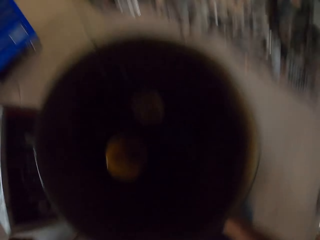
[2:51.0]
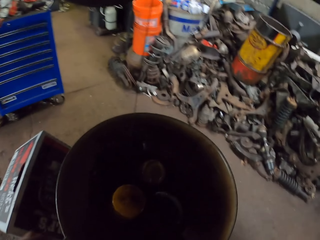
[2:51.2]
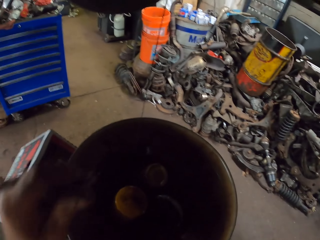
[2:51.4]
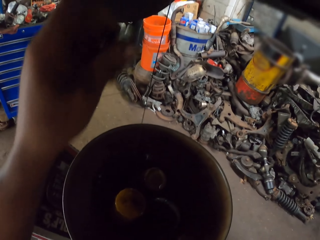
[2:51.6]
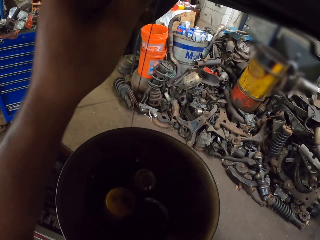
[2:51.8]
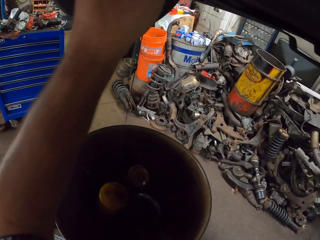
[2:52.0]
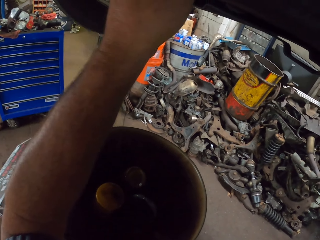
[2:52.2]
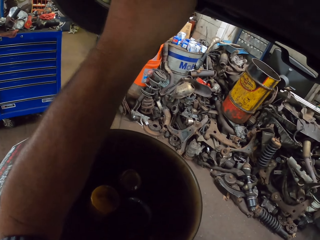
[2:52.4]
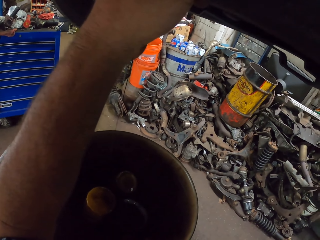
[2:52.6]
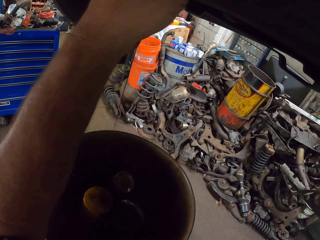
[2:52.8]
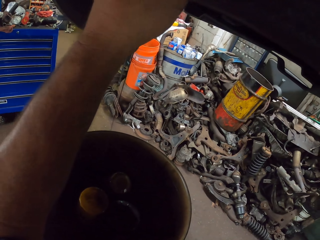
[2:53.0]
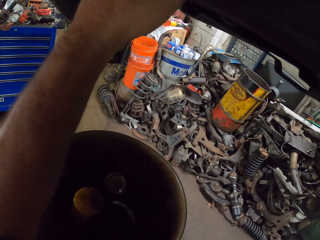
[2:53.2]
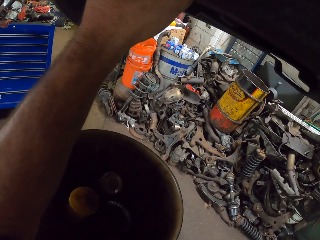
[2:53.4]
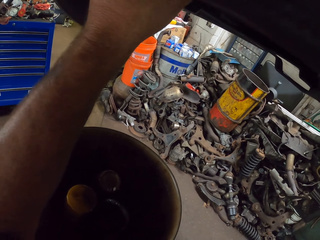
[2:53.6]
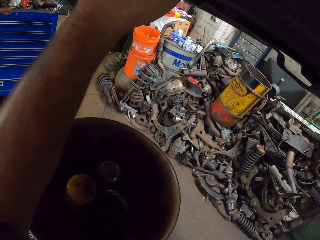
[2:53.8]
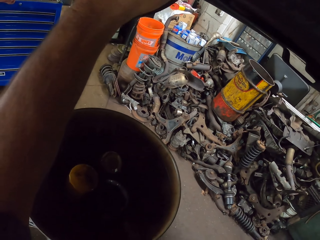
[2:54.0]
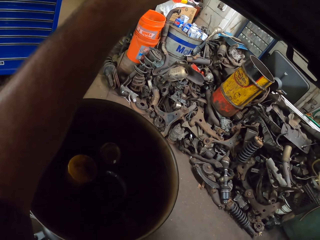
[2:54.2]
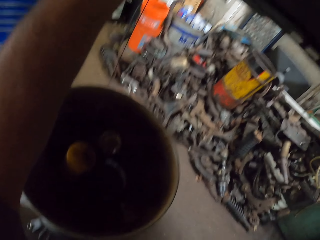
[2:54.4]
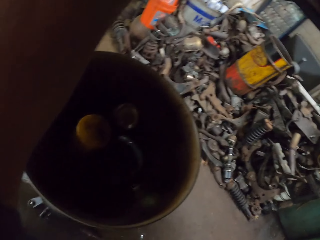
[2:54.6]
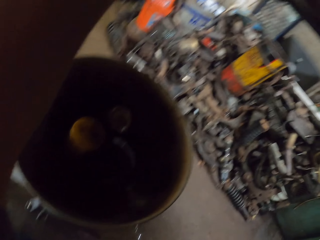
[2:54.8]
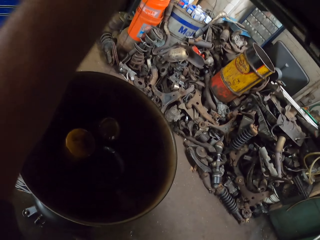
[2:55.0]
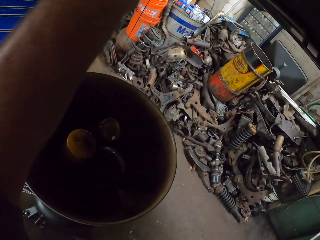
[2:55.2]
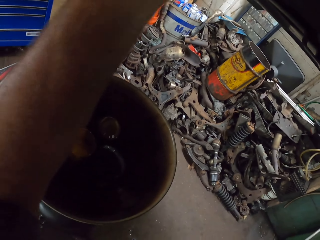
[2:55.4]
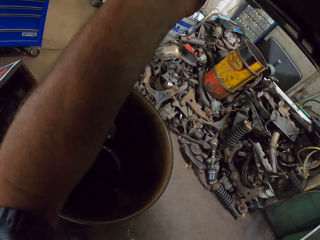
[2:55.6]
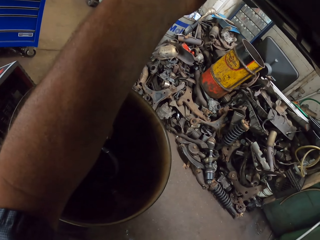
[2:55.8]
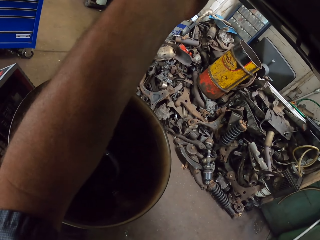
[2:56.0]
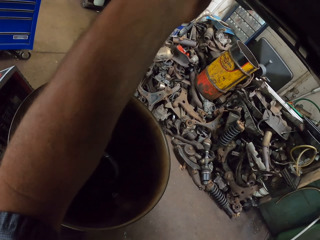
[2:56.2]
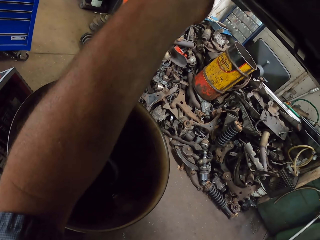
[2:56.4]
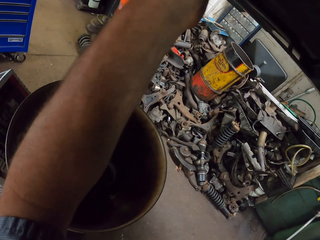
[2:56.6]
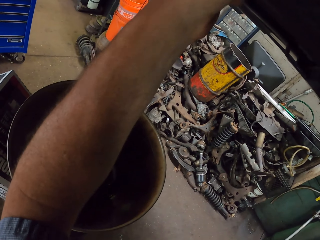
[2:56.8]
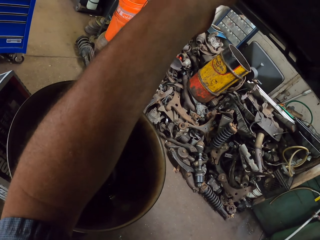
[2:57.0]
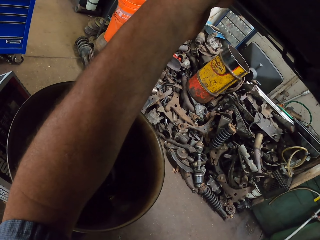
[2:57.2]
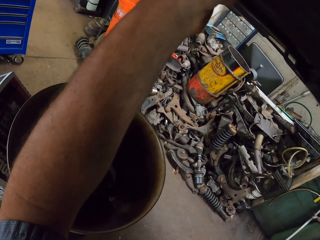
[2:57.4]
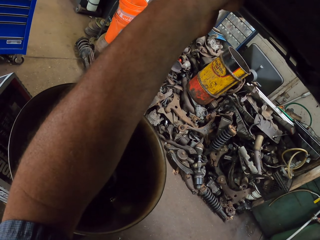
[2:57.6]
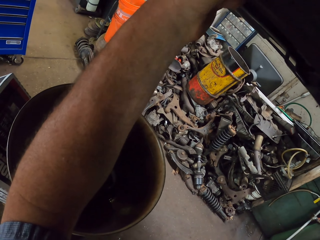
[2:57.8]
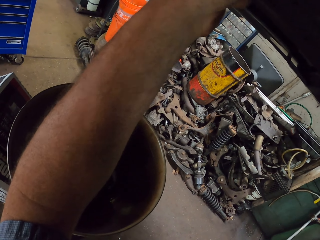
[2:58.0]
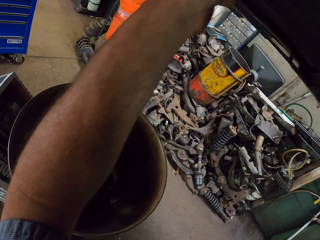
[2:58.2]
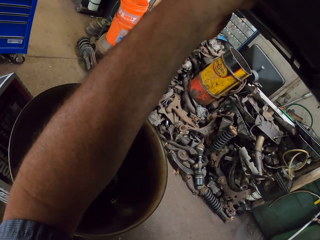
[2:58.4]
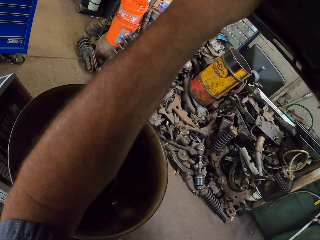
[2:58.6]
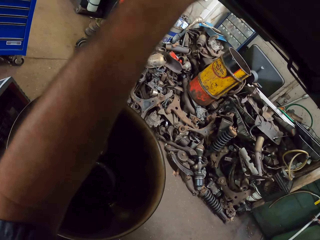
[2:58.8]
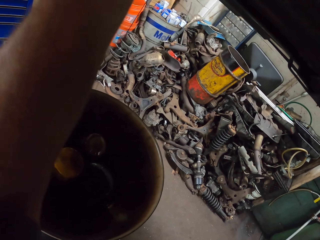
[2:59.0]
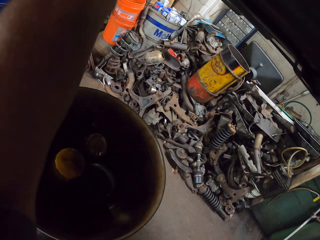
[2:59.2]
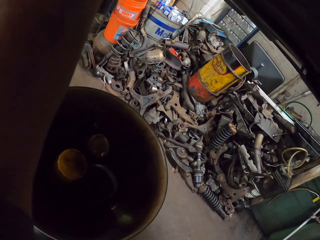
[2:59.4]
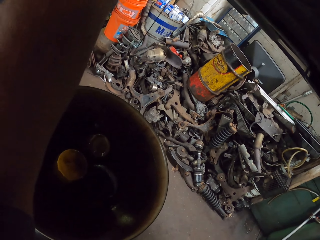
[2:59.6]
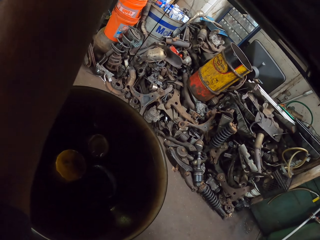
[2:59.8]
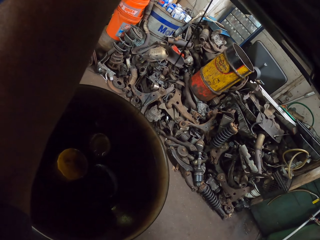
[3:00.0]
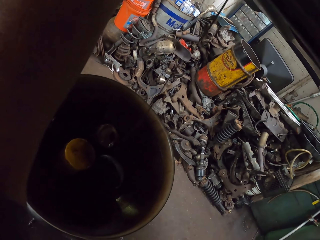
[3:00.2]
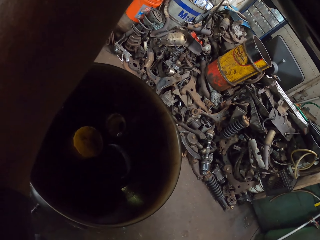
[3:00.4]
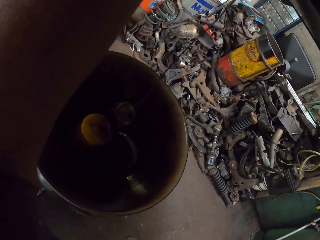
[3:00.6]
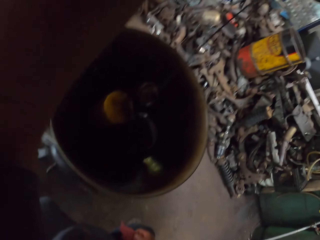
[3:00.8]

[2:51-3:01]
The camera wearer tightens the bolt. They fix the nut under the vehicle.

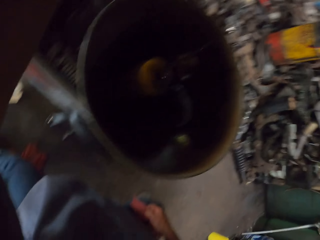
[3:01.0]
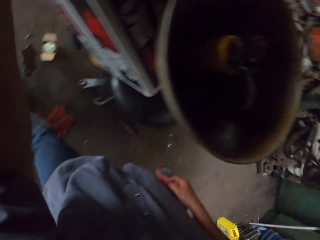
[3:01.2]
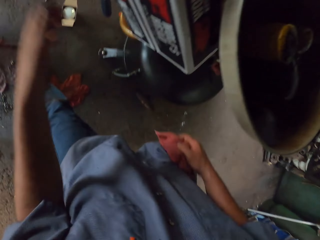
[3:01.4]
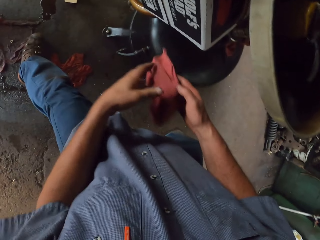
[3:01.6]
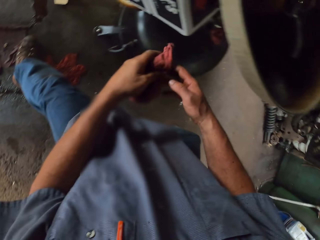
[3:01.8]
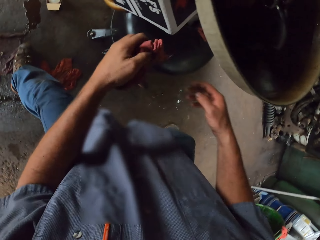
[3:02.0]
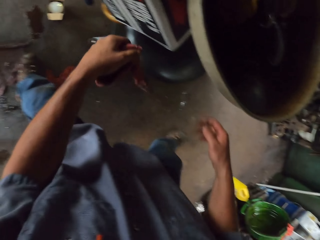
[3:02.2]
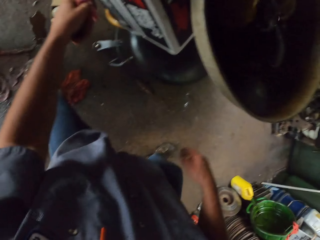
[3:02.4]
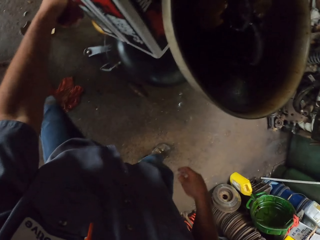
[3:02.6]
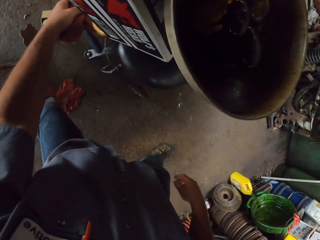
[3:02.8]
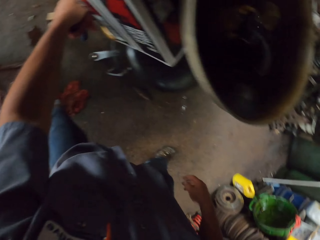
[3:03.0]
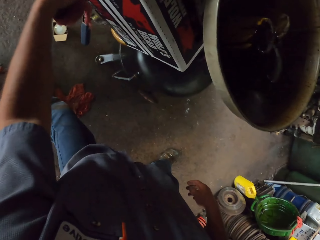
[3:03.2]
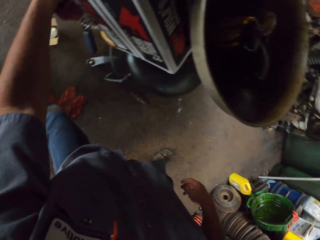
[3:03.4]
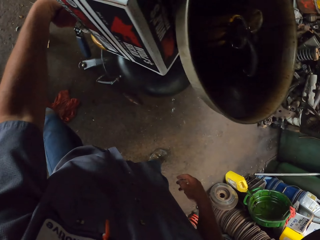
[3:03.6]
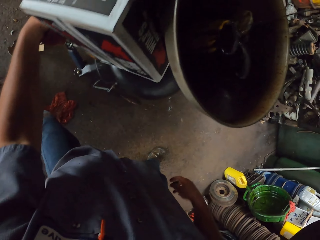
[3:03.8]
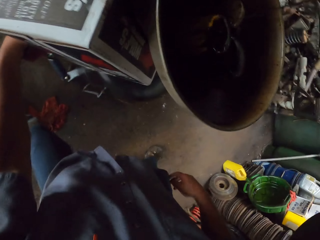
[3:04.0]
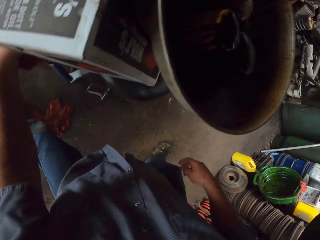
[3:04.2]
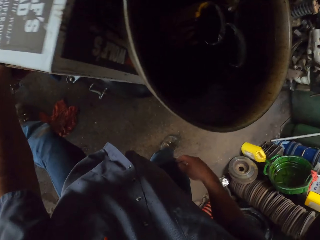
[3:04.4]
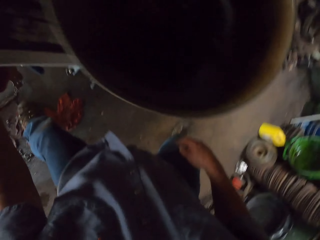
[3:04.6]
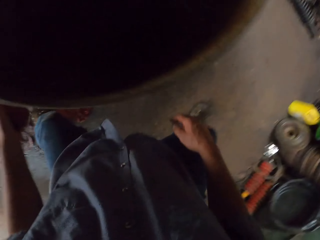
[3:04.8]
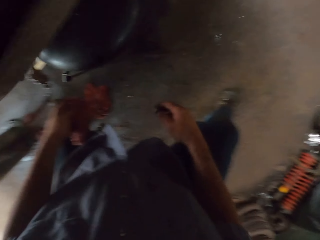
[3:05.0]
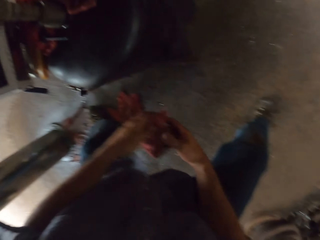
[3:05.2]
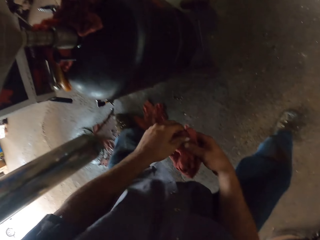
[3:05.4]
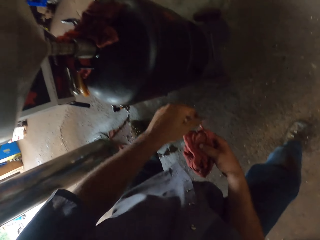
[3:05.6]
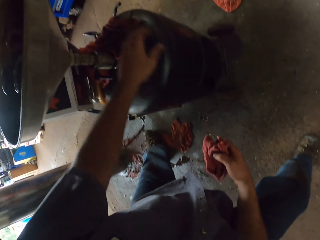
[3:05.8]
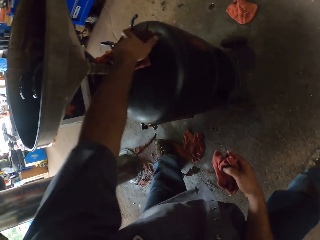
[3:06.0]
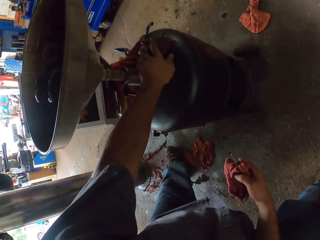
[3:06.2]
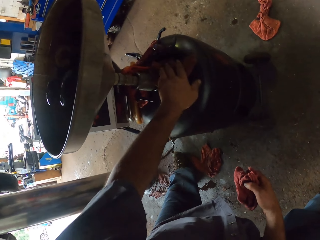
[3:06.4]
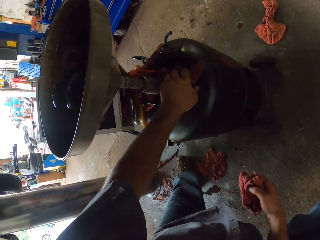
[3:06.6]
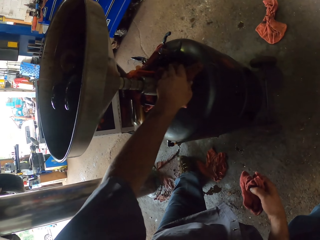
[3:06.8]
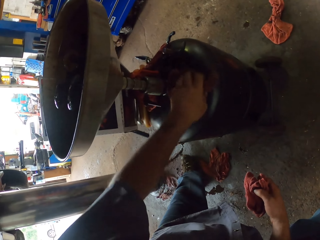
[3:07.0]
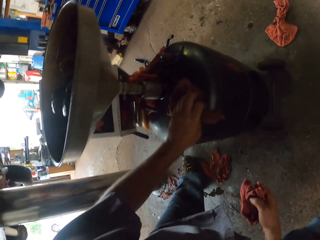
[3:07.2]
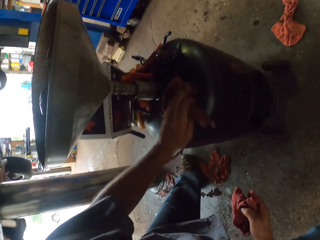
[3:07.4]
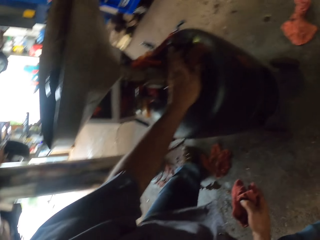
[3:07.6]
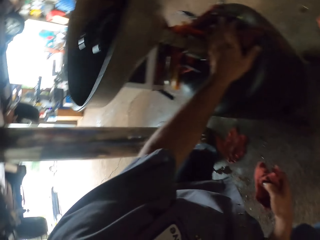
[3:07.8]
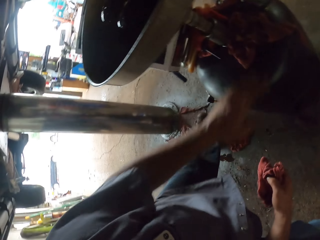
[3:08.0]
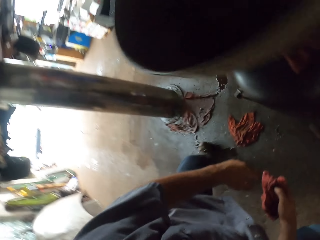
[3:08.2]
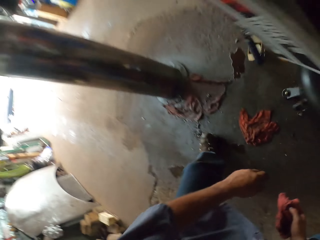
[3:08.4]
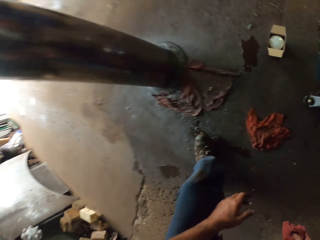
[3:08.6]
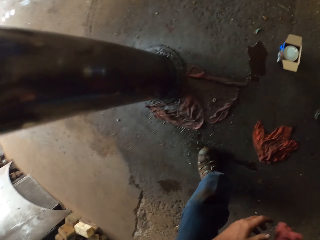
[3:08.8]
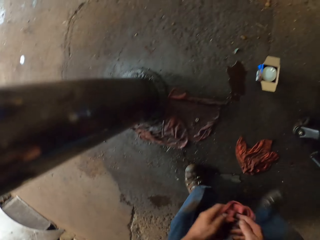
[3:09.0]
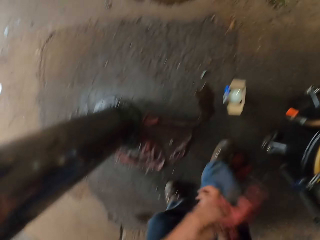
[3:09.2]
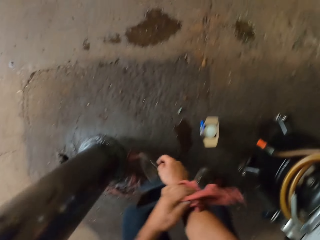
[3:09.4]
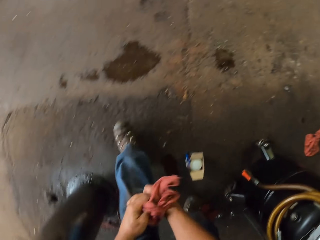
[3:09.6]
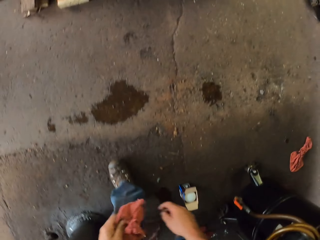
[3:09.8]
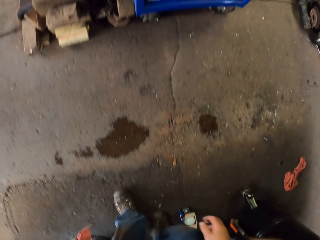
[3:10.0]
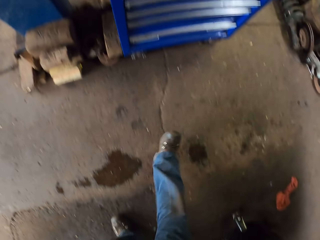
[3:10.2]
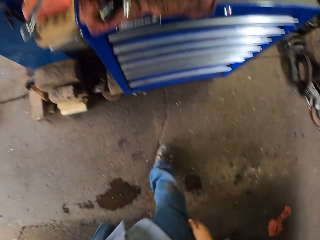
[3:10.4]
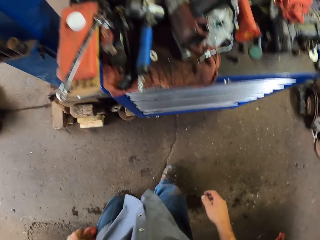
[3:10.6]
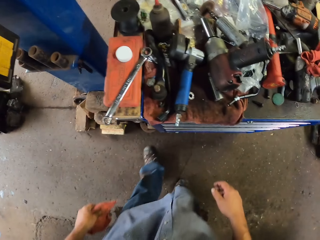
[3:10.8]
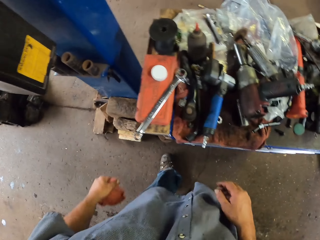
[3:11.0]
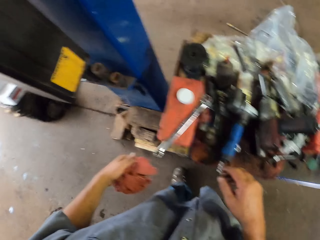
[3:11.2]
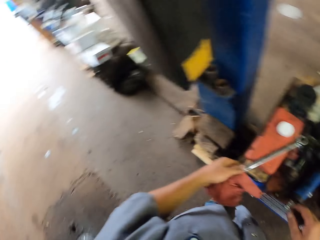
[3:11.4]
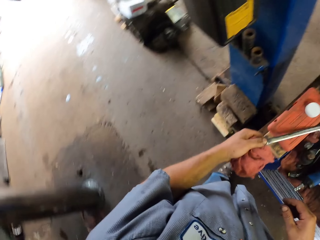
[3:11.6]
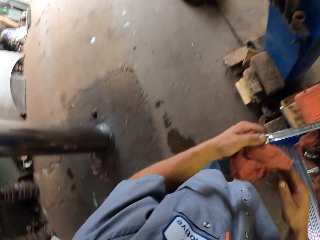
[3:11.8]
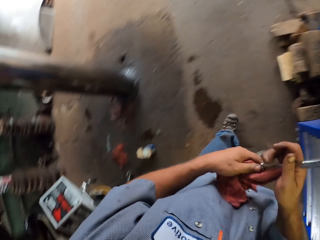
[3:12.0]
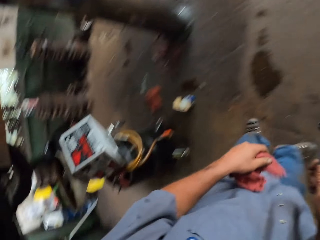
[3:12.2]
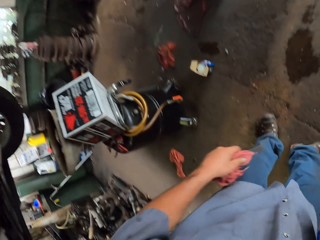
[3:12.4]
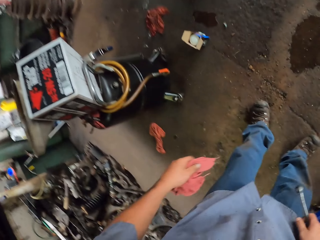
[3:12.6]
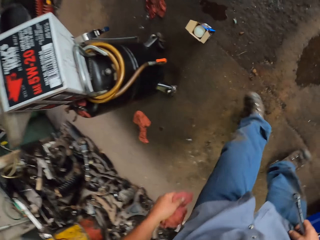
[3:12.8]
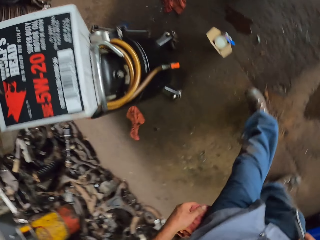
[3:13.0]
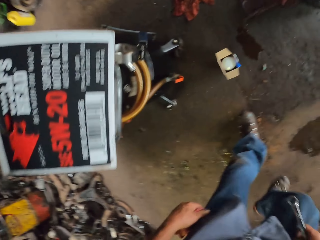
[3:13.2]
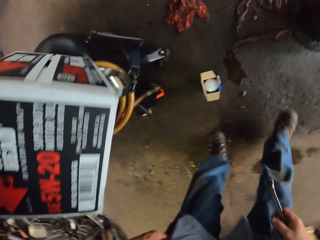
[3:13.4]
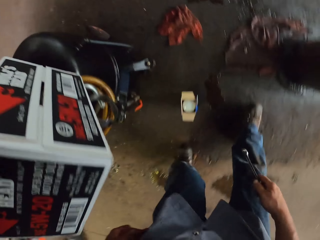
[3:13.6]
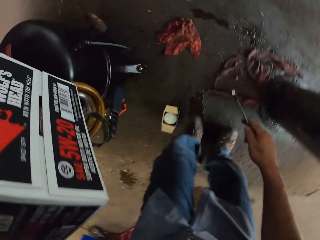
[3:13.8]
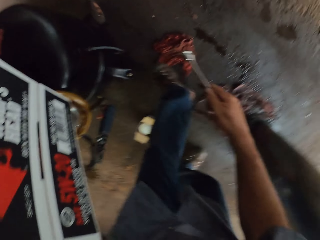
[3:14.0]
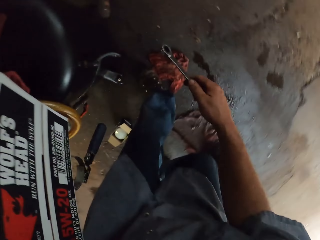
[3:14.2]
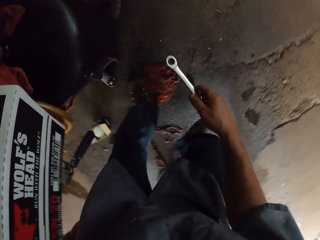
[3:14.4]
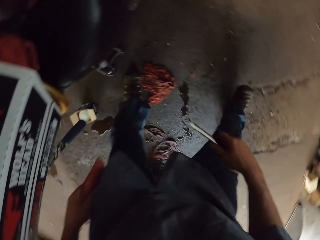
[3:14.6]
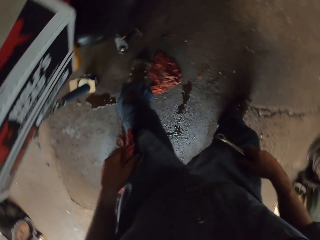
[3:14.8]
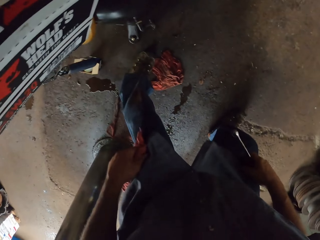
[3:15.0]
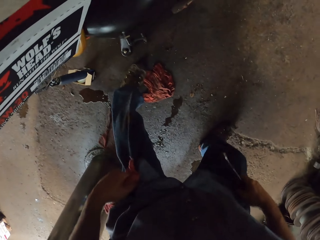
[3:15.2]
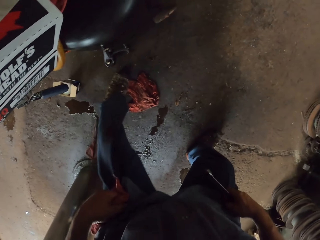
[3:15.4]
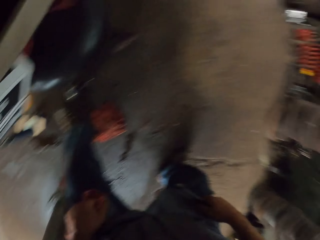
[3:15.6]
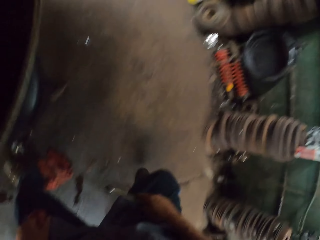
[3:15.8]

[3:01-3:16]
The camera wearer holds the cloth in the left hand. They move something. They wipe the oil drain tank. They walk to the tools. They pick up the spanner. They walk under the vehicle.
